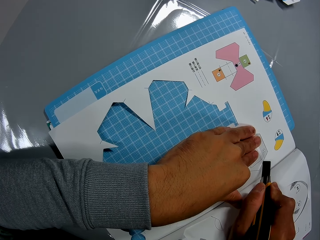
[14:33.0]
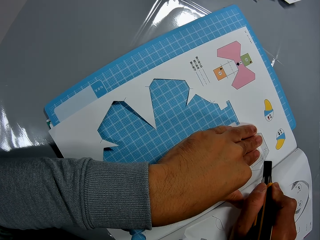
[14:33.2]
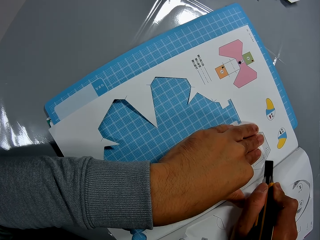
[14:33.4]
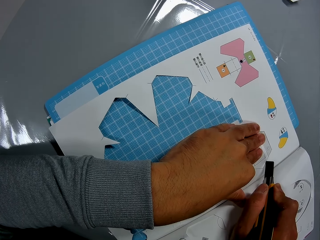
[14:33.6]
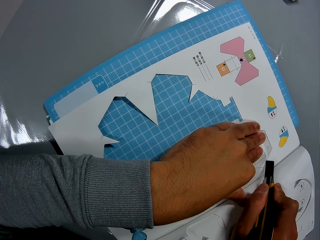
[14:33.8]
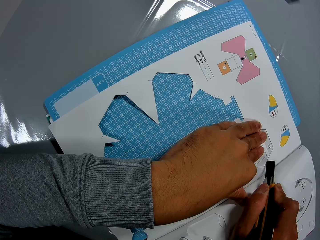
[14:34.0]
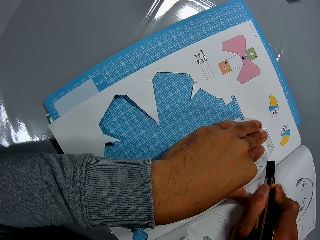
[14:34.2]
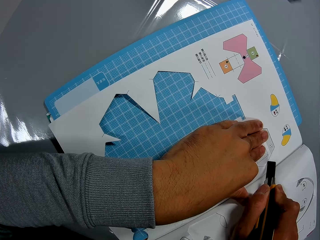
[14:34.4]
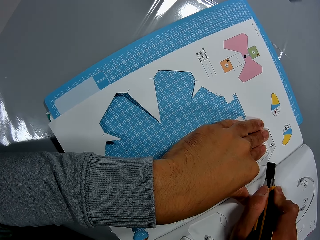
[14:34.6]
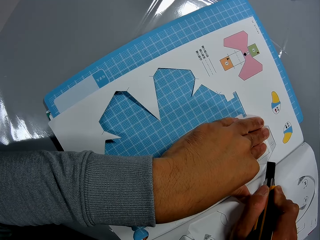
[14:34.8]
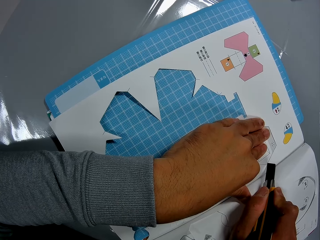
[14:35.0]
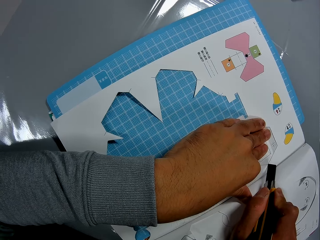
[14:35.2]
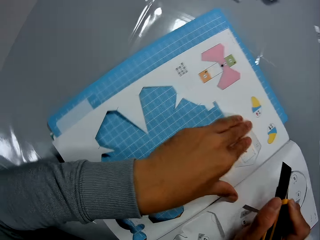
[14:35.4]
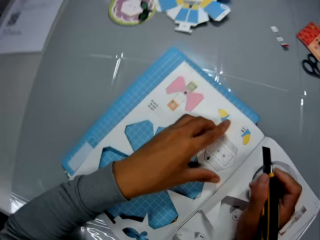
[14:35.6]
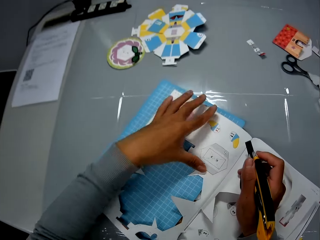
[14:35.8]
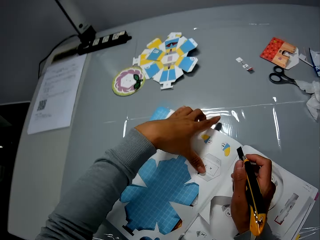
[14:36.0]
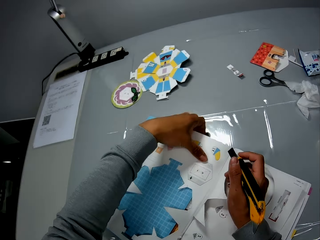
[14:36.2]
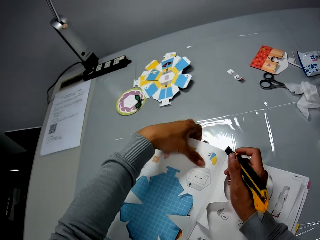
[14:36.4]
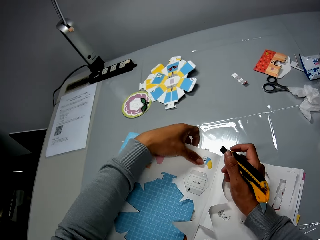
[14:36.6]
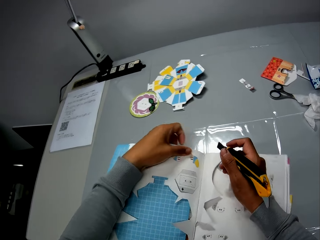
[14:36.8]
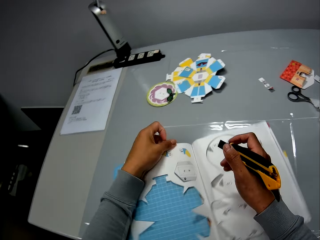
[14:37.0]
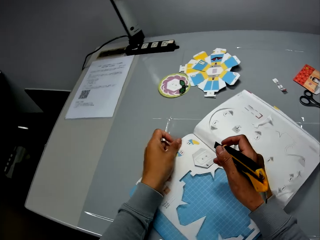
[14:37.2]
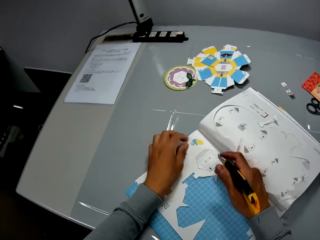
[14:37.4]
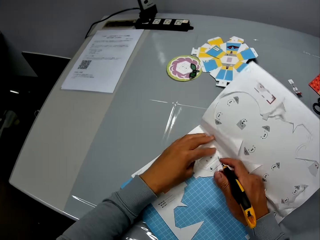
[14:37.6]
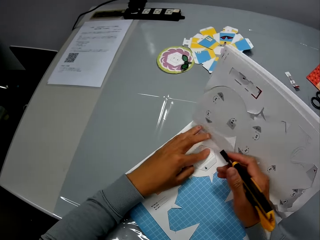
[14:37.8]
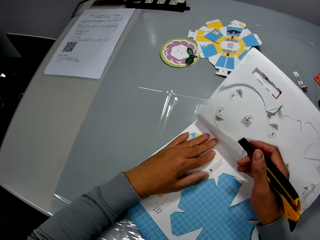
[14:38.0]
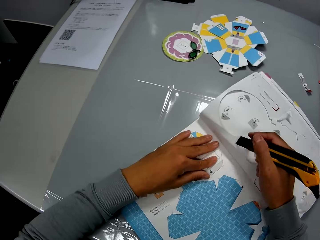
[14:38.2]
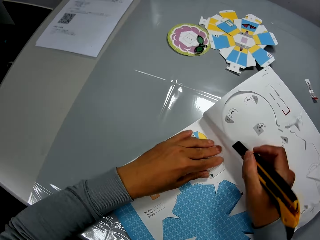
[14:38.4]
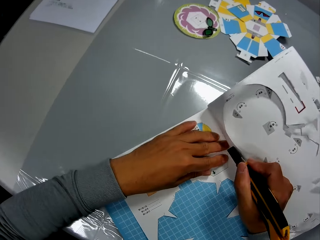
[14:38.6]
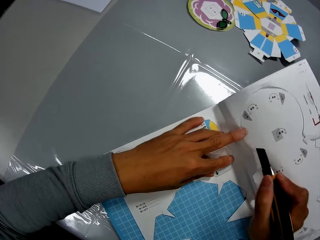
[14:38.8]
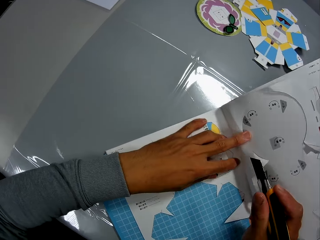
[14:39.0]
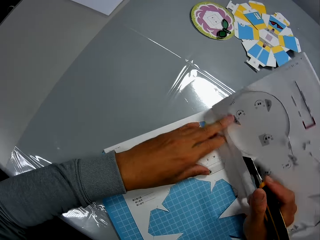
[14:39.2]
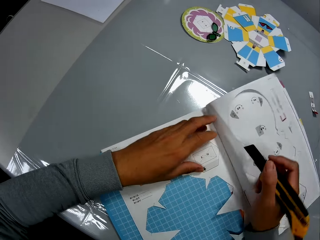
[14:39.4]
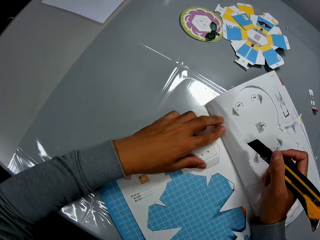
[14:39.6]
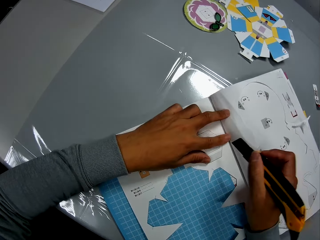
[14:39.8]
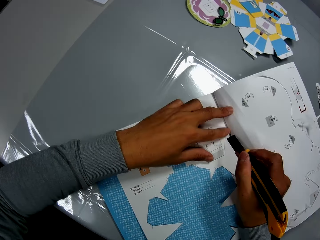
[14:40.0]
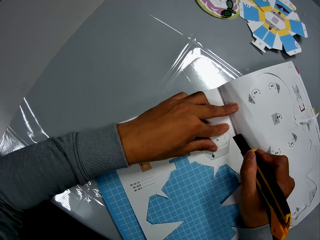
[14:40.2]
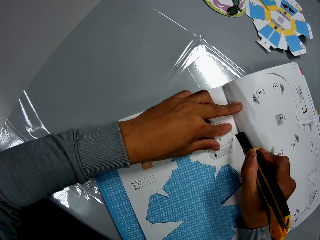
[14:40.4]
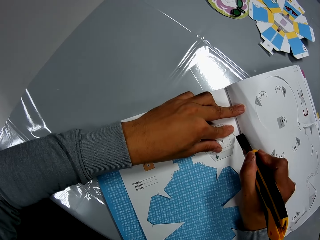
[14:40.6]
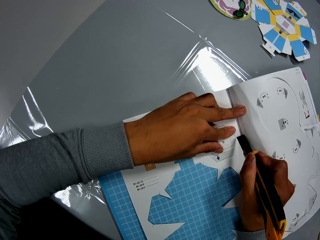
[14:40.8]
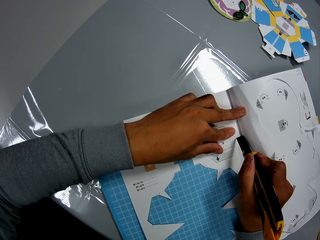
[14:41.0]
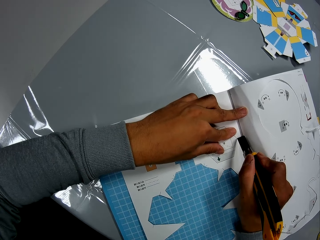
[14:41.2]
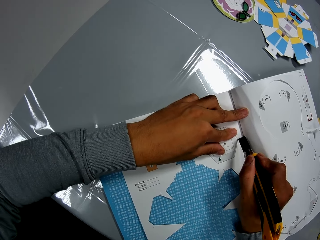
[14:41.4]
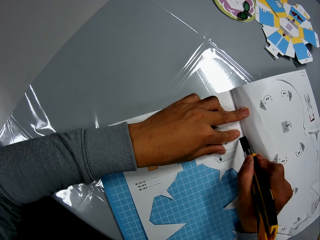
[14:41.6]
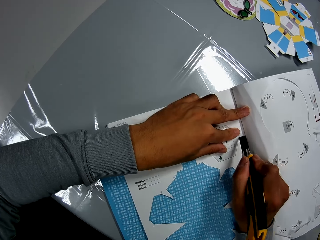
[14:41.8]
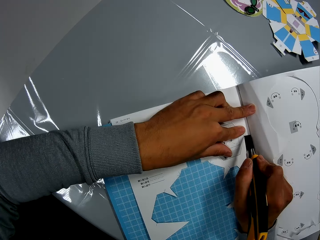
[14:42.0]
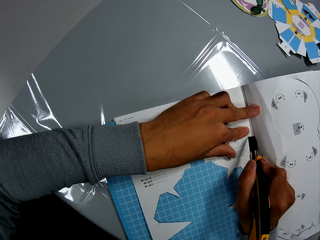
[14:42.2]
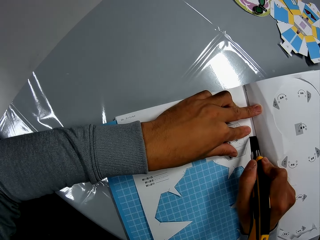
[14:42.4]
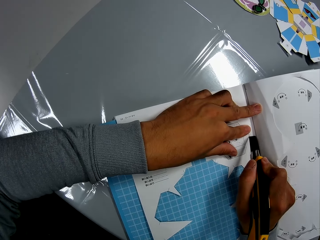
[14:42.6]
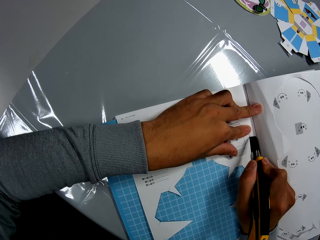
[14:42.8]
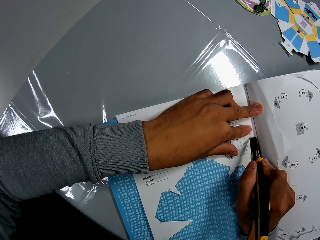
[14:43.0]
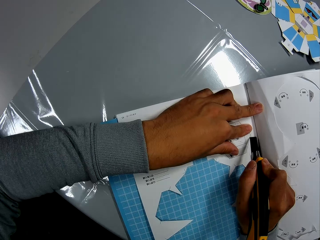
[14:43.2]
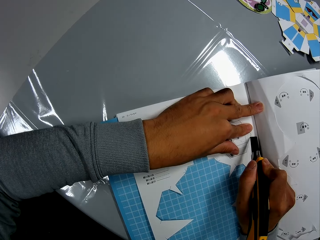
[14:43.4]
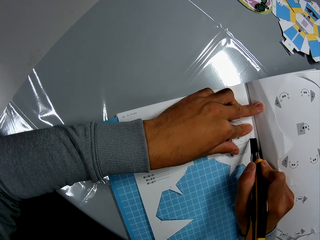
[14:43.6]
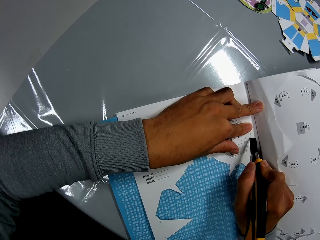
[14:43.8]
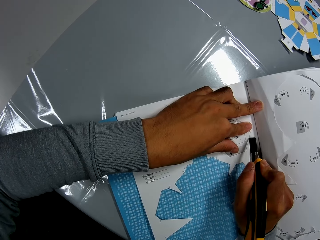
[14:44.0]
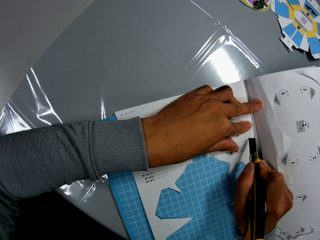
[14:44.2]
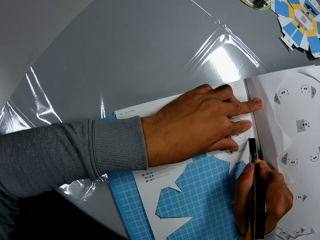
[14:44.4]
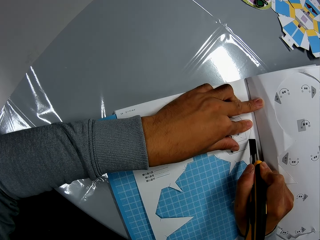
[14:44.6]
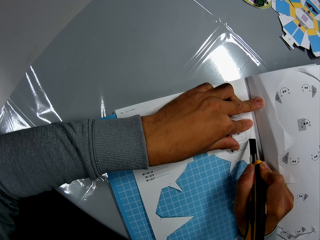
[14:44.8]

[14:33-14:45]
The camera wearer adjusts the book on the table with his hands. He cuts the book on the table, with the cutter in his right hand and his left hand on the book.

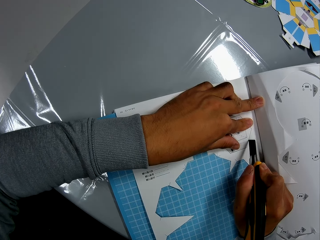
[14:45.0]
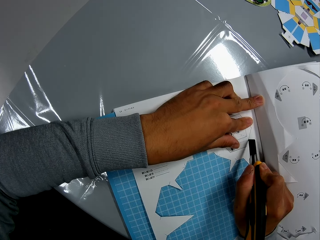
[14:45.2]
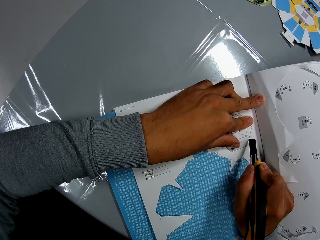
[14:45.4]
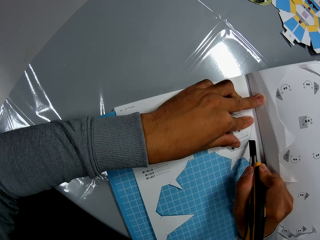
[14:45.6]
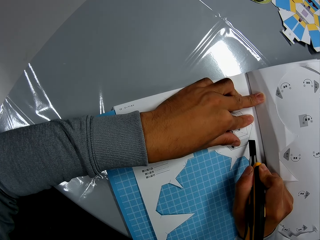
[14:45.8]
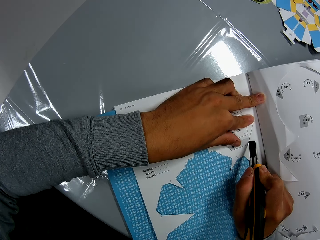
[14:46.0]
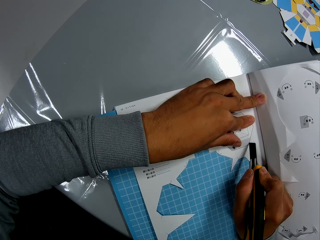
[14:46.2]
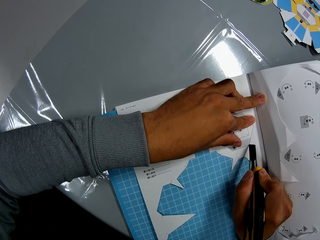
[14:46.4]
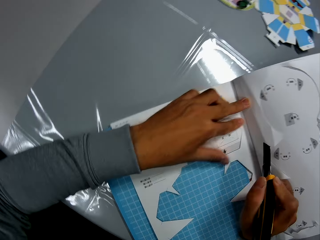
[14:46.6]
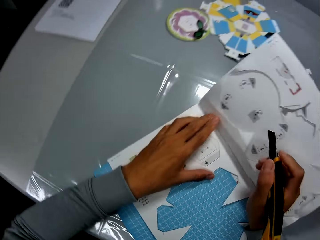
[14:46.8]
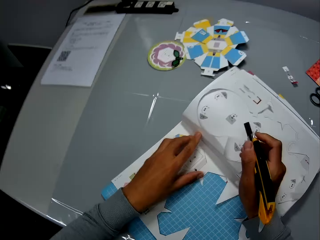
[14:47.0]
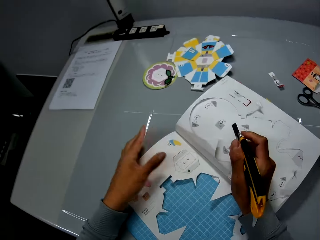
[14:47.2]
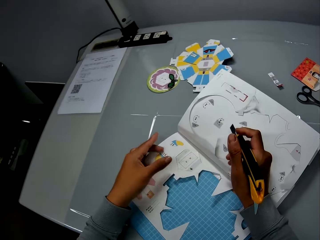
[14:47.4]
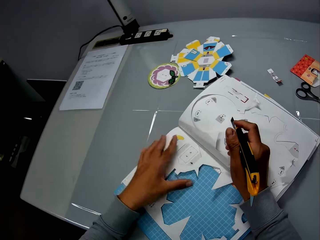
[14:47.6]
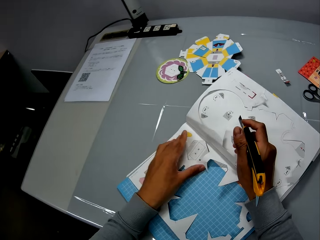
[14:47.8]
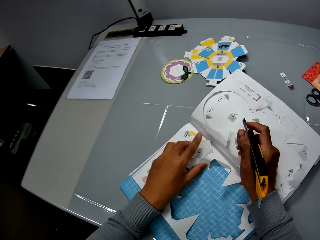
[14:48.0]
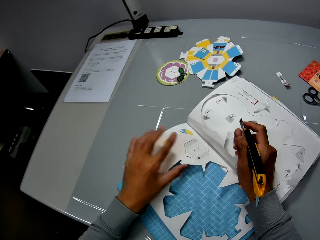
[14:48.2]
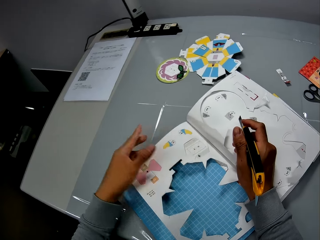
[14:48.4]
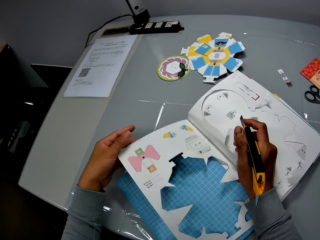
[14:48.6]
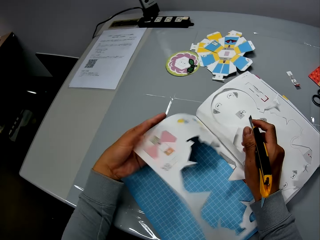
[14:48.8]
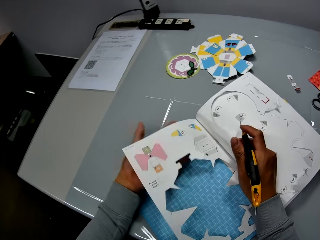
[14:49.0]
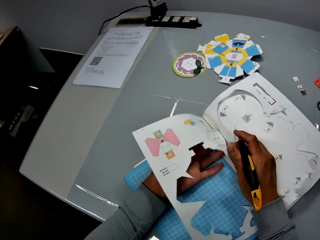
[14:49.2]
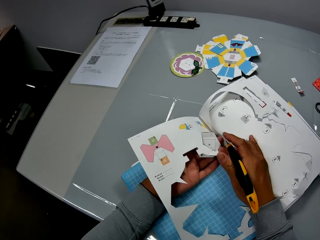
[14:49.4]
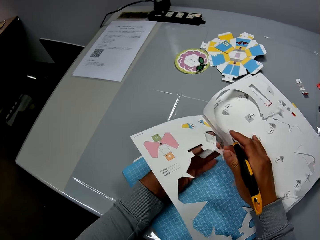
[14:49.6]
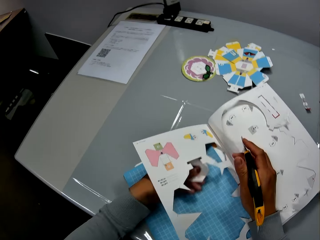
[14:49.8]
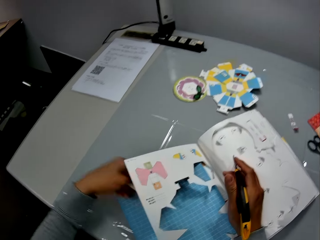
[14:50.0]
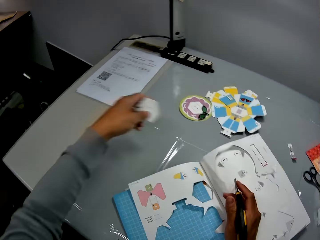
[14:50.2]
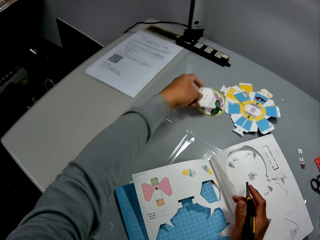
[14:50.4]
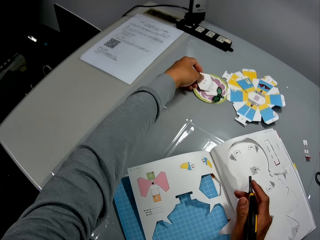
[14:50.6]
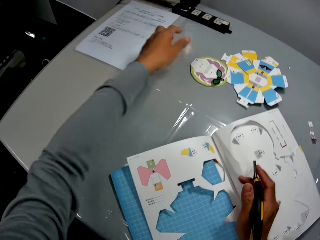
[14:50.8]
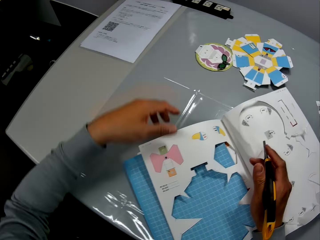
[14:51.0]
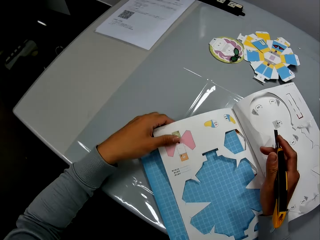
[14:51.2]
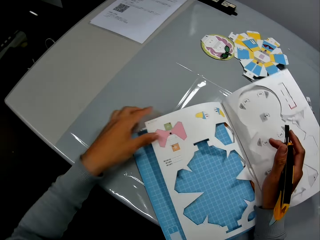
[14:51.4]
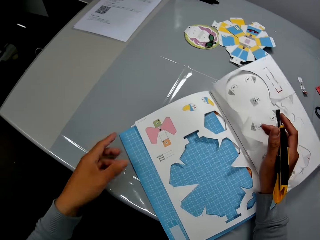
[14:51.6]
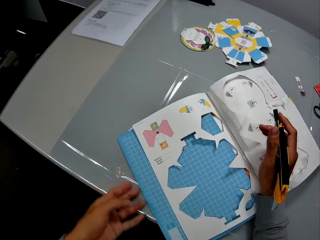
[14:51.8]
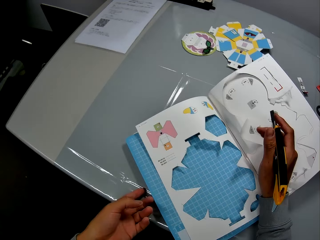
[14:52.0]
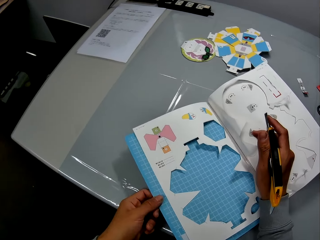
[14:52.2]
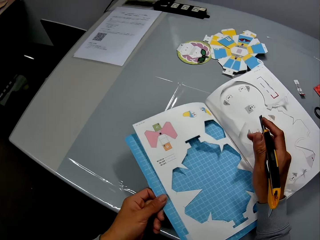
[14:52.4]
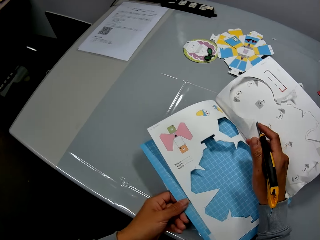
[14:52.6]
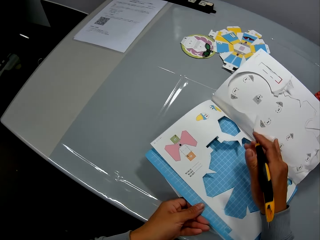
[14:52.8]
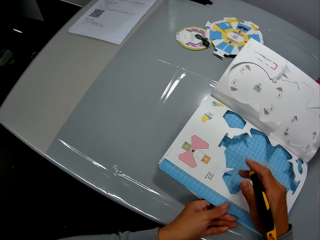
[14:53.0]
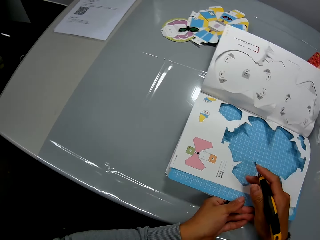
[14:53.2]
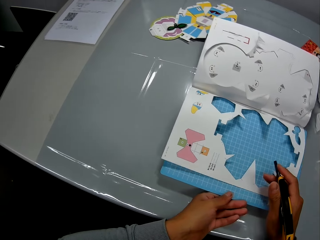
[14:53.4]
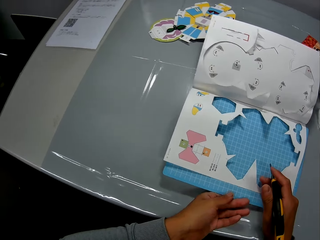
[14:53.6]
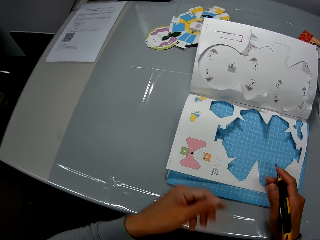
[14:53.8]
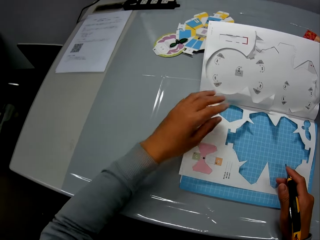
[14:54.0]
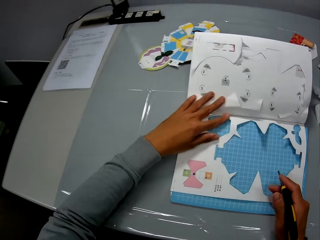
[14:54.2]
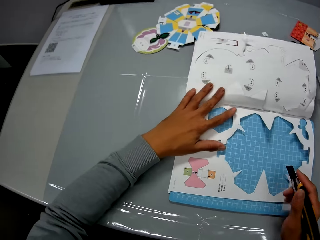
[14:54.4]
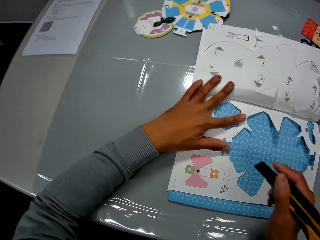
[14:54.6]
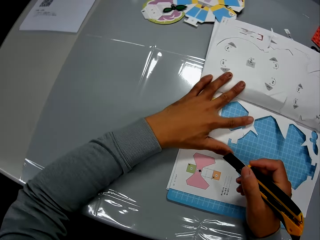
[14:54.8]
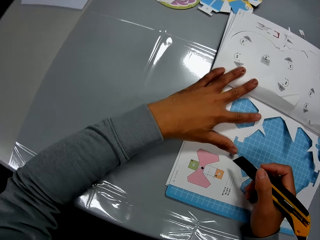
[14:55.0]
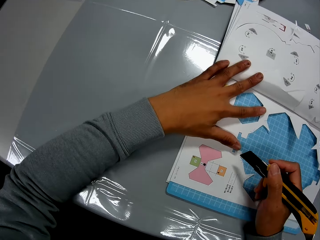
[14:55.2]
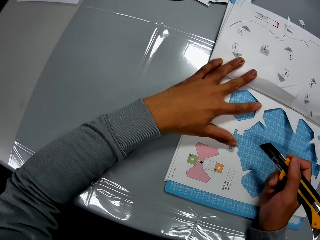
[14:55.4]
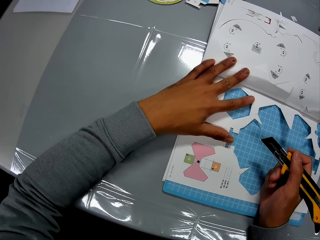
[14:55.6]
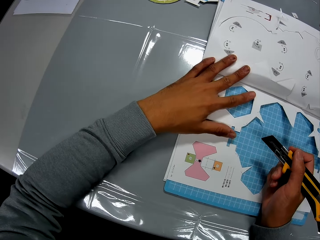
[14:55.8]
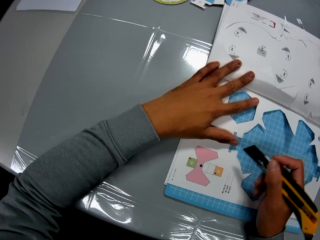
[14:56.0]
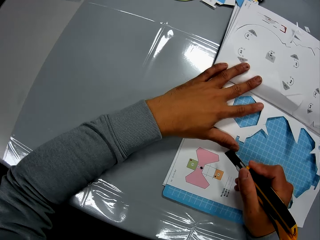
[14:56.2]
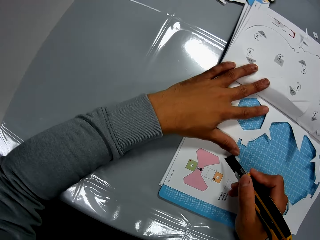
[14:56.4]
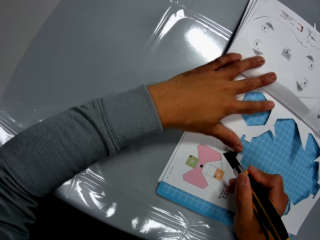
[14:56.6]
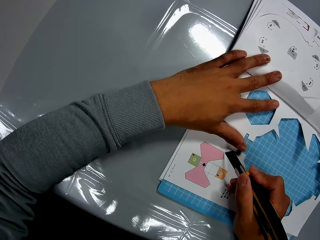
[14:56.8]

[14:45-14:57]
The camera wearer removes the cut part of the book with his left hand. He drops the part he removed on the table with his left hand. He holds the book and adjusts the book on the table with his hands.
